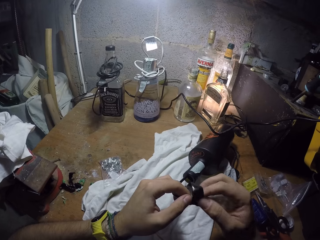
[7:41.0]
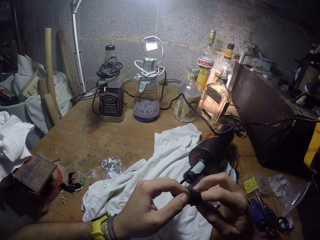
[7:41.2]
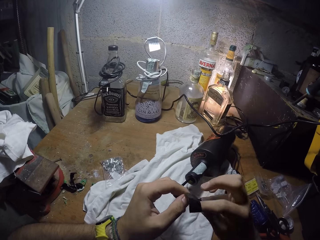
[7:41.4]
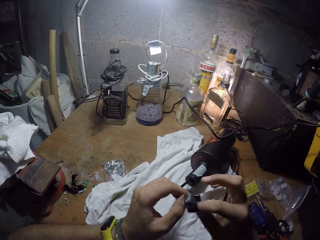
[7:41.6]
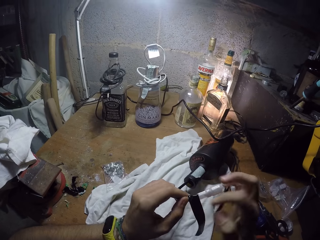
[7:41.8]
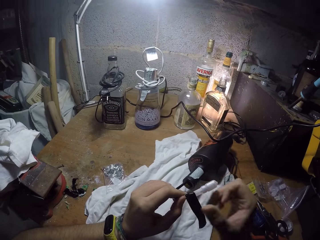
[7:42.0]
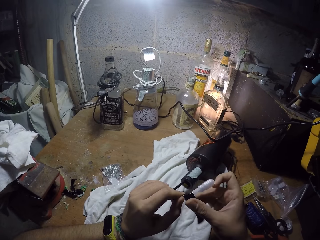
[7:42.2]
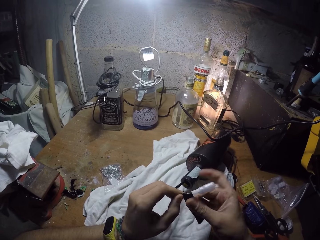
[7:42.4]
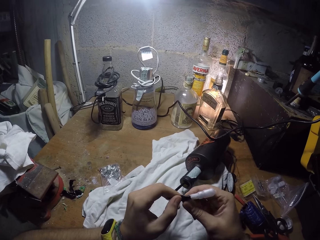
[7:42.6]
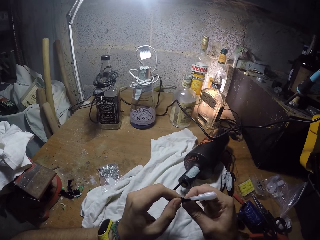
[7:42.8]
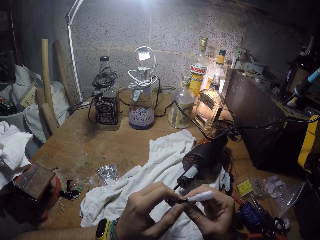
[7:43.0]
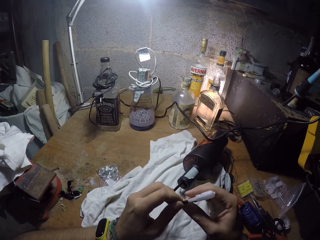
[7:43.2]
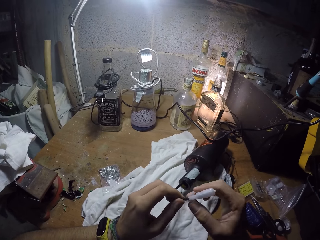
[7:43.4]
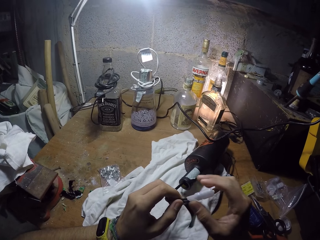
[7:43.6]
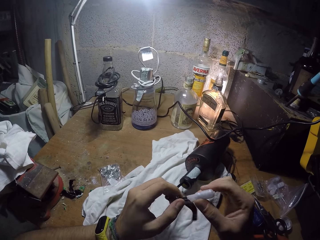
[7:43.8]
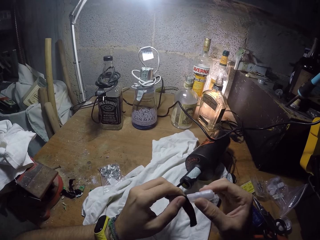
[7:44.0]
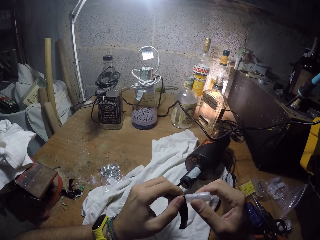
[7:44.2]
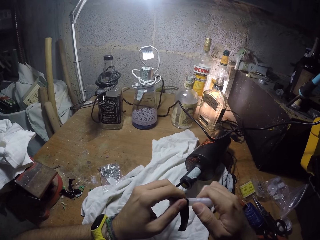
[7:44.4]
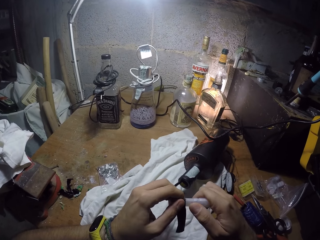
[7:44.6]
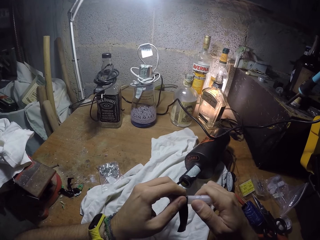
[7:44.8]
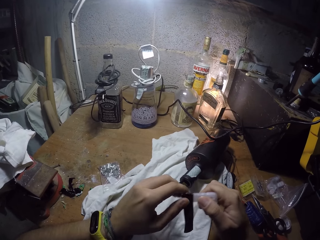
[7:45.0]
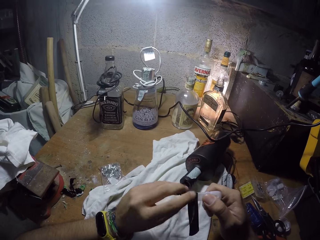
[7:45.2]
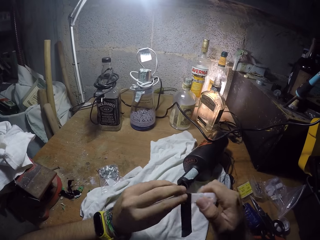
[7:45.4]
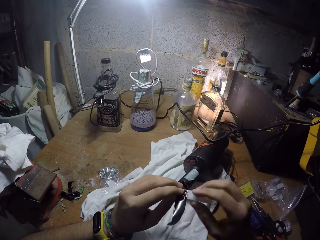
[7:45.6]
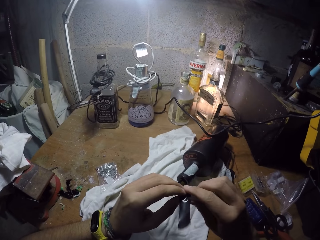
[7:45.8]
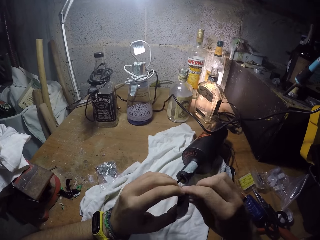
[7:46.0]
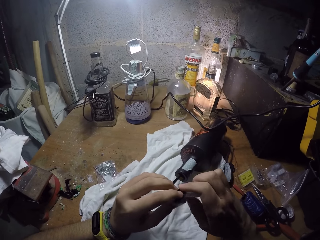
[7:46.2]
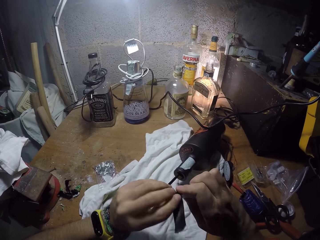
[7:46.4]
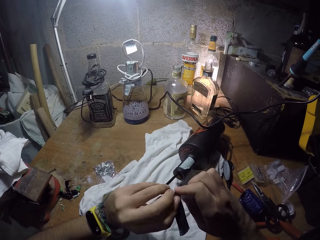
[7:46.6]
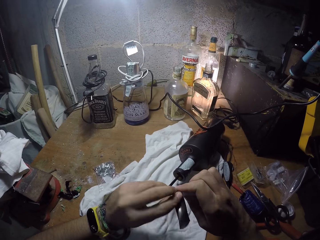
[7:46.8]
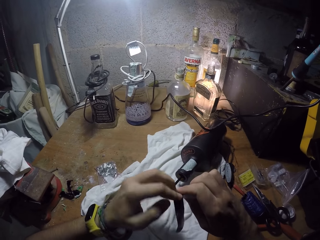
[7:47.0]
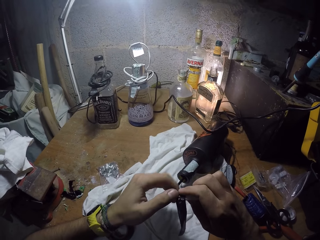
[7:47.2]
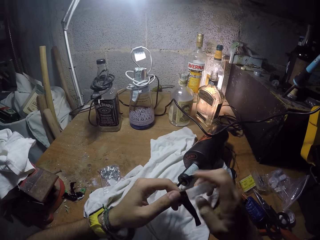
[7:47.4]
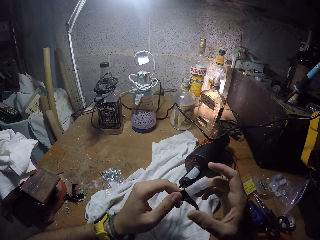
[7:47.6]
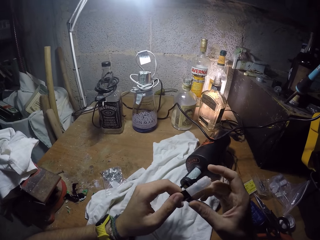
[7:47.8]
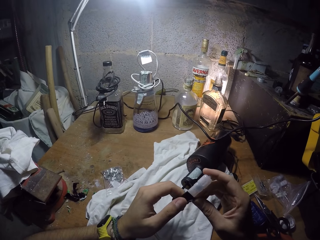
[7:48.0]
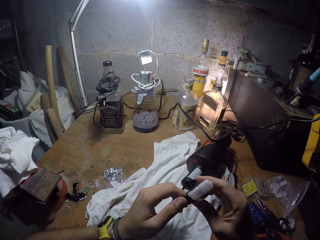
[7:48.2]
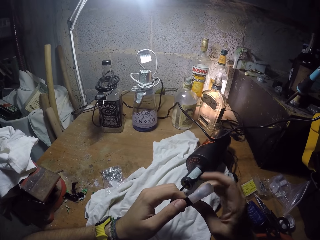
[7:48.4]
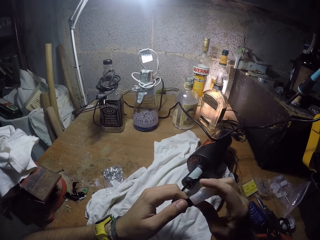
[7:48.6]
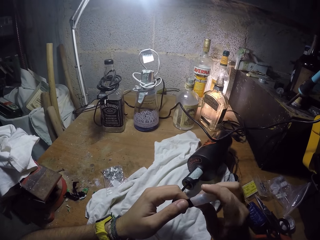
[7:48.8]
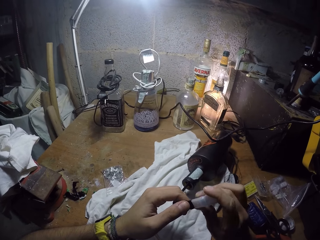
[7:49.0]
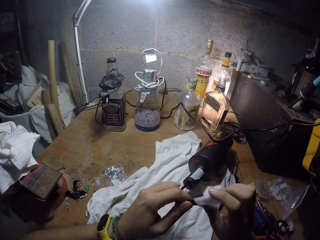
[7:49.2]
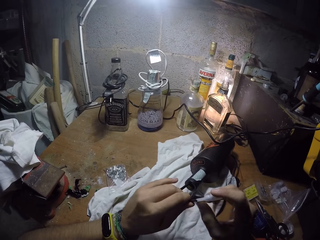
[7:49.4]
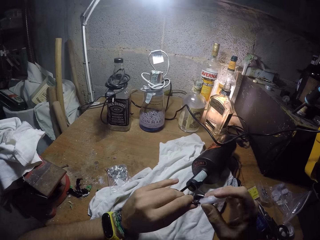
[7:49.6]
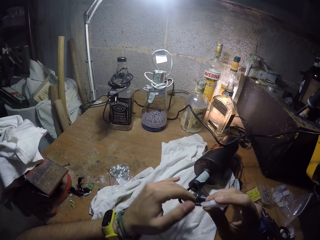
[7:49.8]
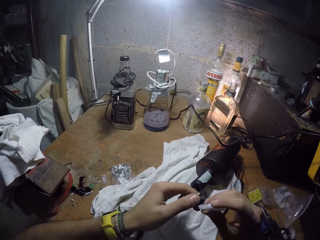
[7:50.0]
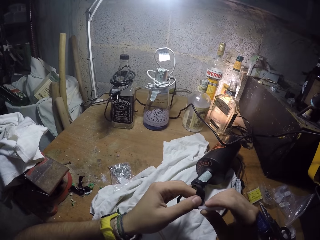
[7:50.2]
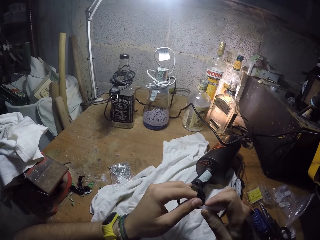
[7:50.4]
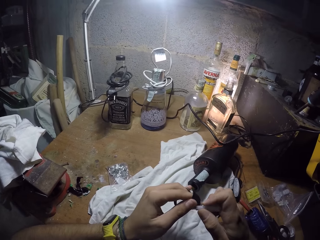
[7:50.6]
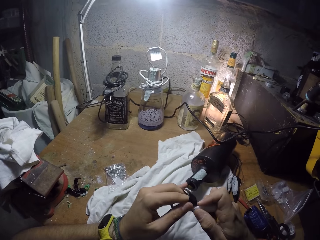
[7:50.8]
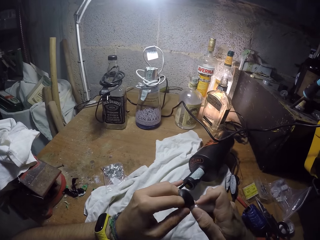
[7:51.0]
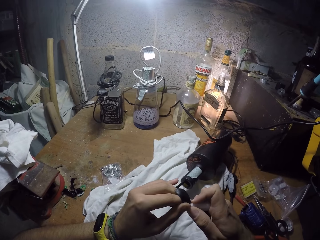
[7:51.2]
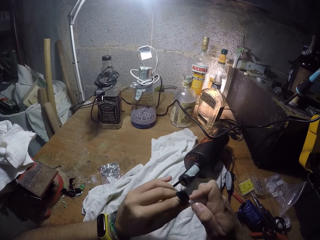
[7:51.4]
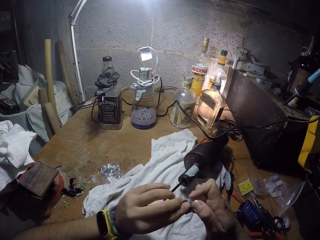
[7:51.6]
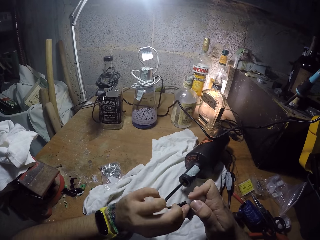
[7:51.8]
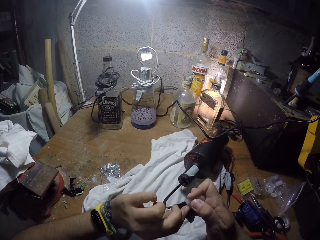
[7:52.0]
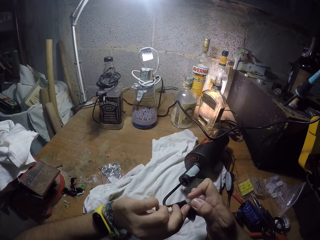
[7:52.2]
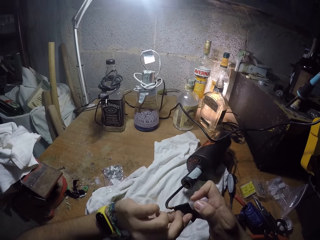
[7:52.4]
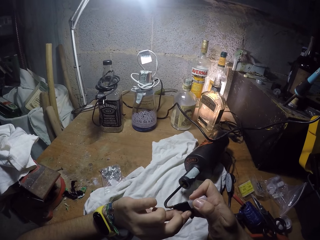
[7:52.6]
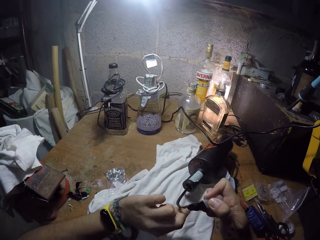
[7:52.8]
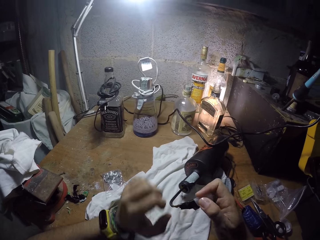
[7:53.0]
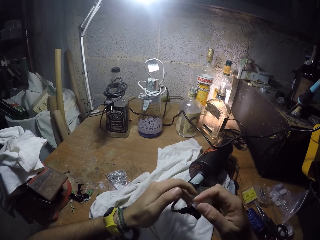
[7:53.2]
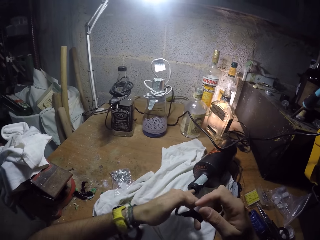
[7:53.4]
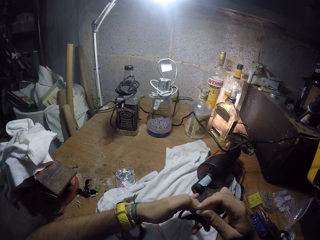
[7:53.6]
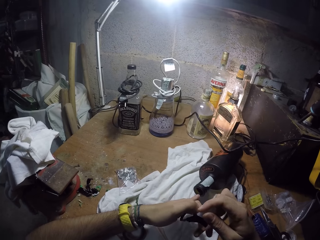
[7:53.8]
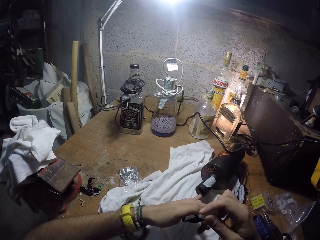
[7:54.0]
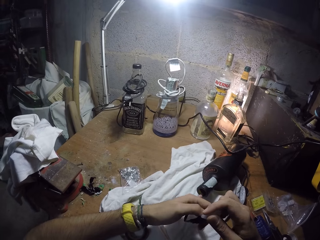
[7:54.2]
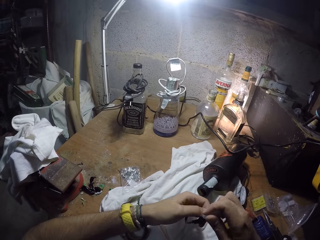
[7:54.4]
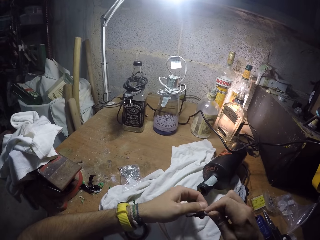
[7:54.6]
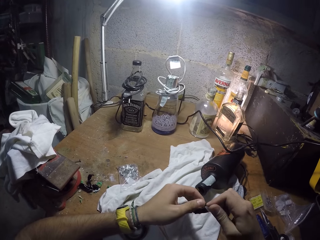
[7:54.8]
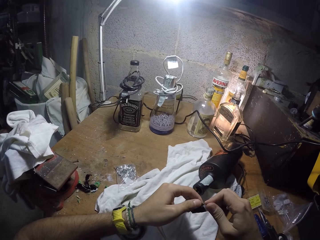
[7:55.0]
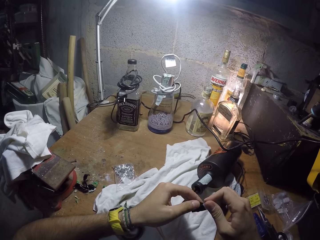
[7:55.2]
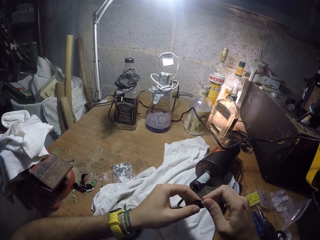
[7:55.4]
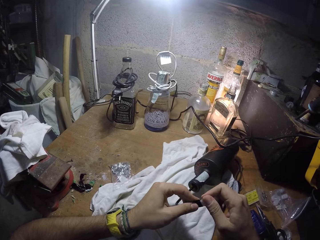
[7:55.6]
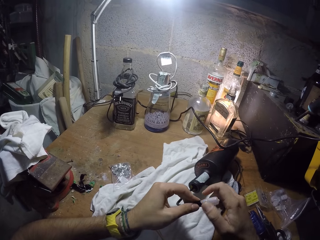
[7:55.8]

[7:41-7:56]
The camera wearer tapes something together.

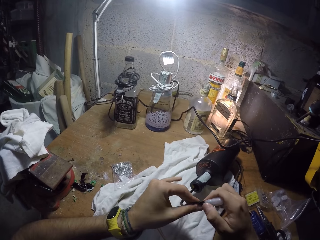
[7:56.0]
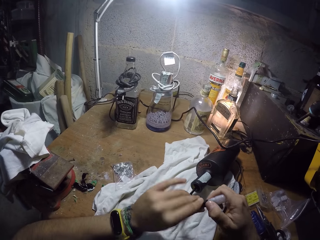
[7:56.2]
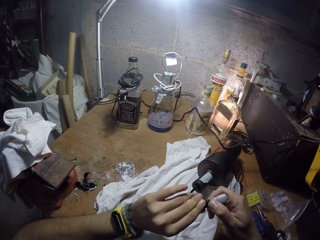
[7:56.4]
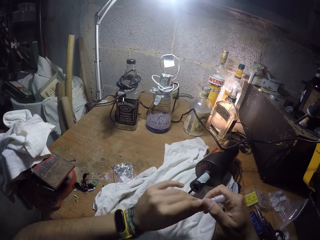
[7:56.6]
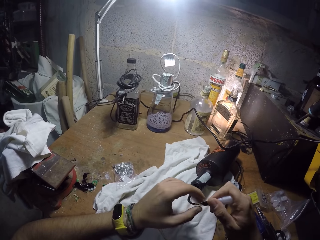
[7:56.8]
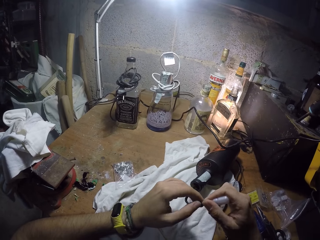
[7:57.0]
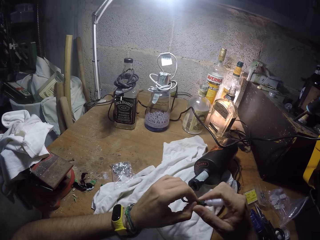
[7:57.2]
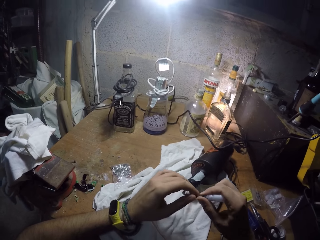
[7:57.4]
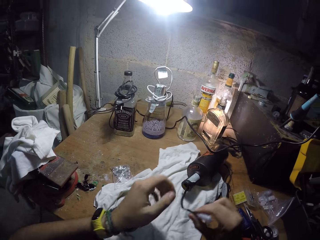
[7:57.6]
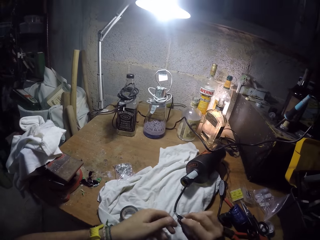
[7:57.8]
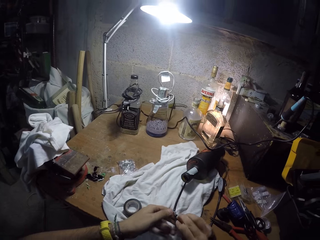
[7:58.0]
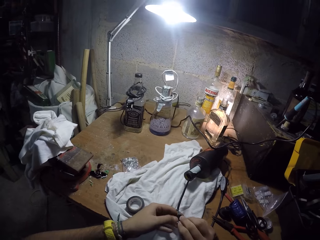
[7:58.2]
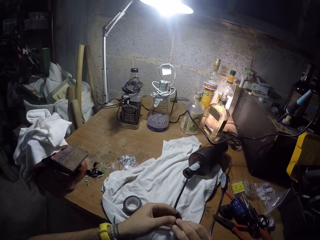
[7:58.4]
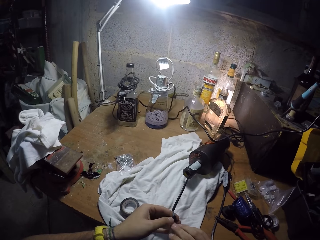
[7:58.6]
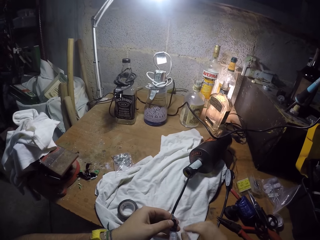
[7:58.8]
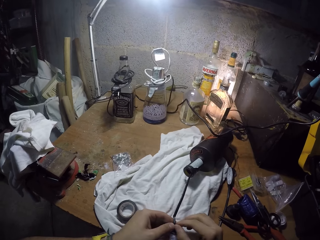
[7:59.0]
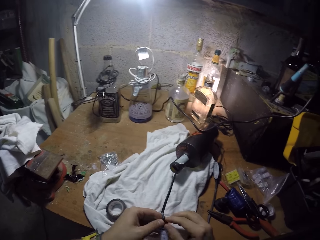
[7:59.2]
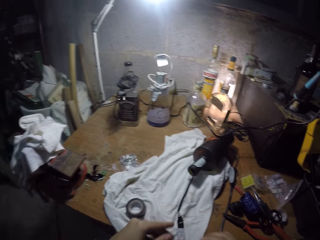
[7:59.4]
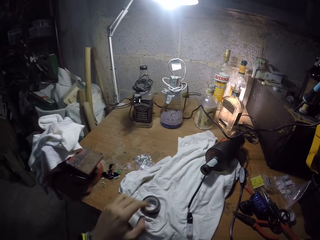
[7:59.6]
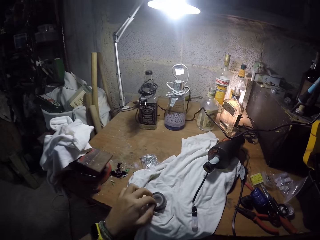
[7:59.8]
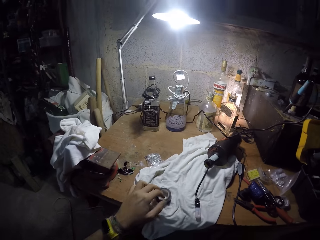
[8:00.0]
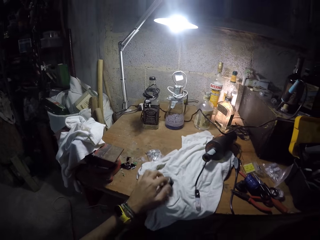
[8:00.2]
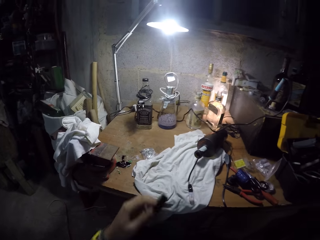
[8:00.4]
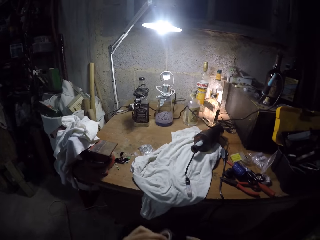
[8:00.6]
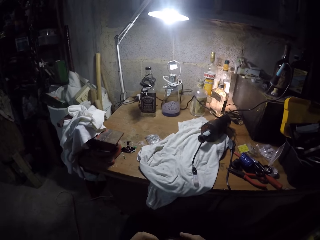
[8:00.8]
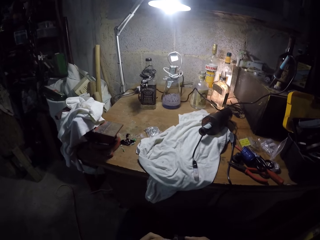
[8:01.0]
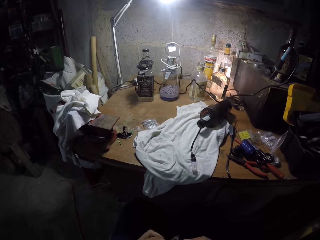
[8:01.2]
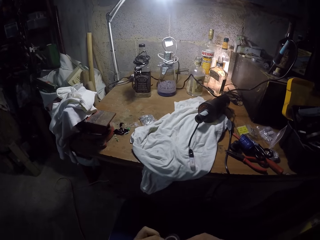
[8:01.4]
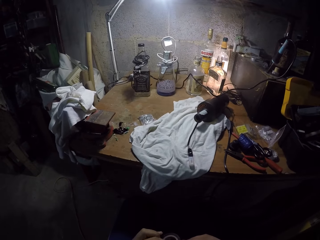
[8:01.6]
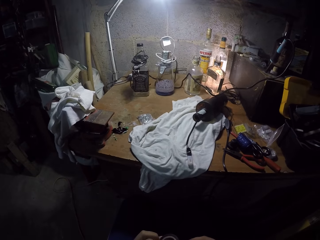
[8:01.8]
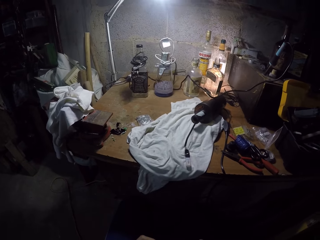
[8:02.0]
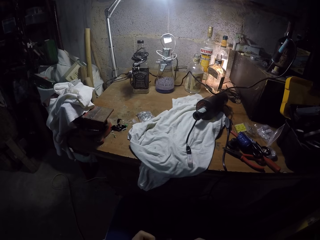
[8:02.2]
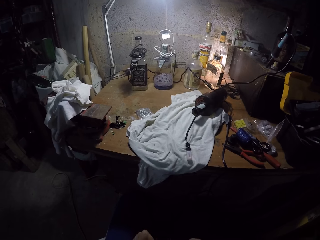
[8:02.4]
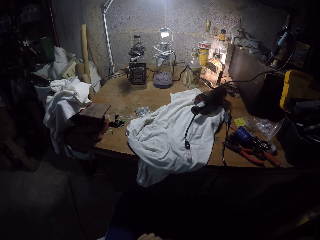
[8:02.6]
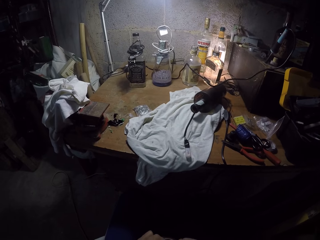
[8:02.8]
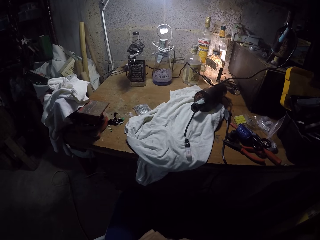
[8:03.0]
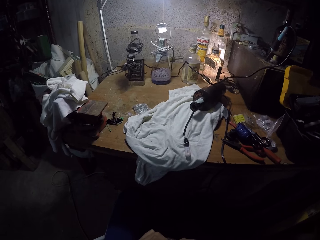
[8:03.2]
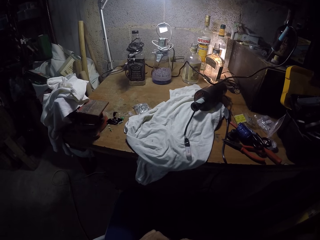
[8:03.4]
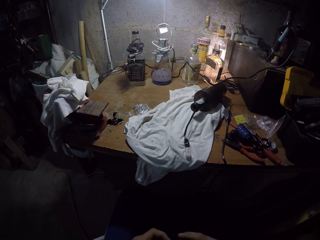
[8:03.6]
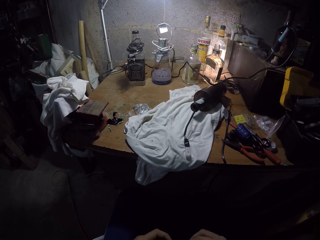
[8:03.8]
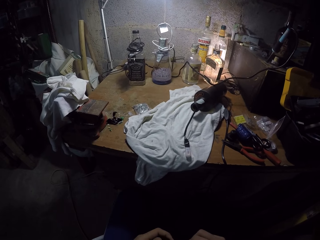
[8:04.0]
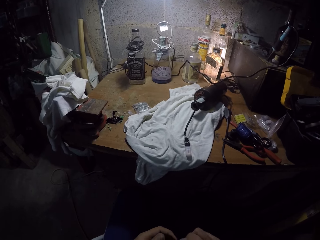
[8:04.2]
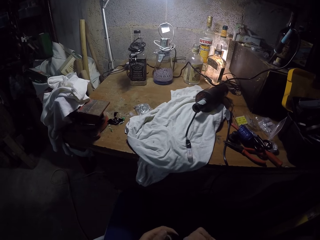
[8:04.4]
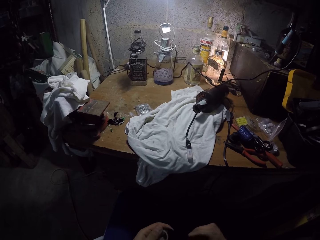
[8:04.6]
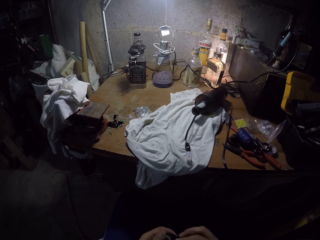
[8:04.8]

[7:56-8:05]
The camera wearer picks the black tape from the table with his left hand. He opens the black tape with both hands.
